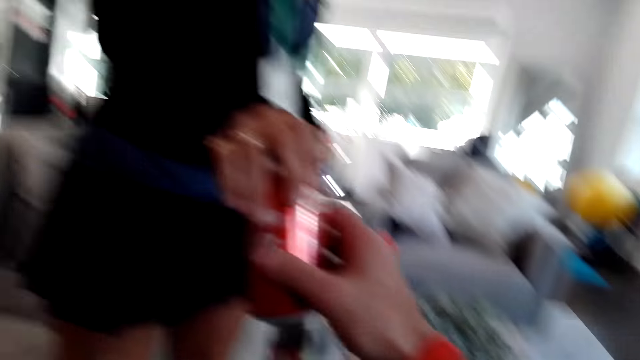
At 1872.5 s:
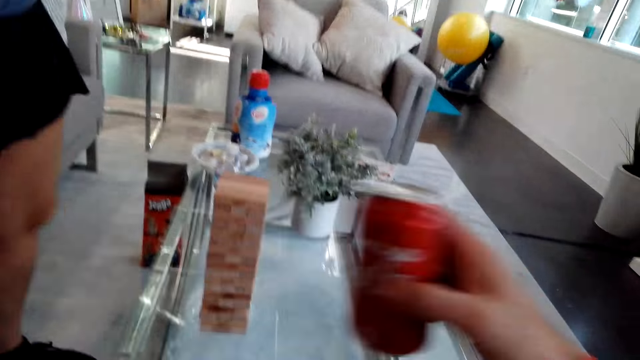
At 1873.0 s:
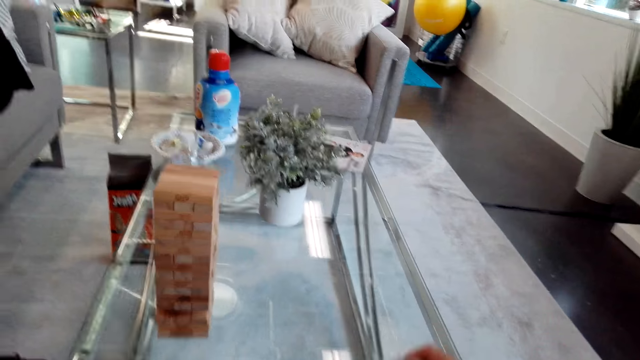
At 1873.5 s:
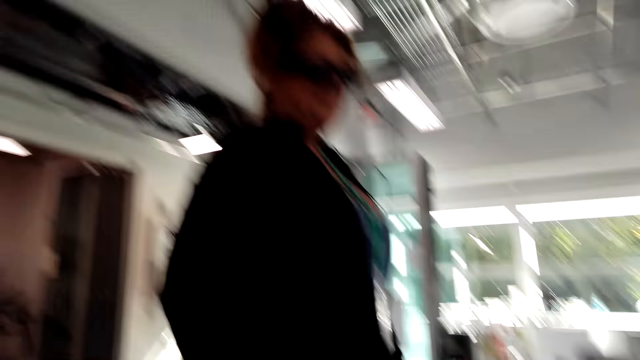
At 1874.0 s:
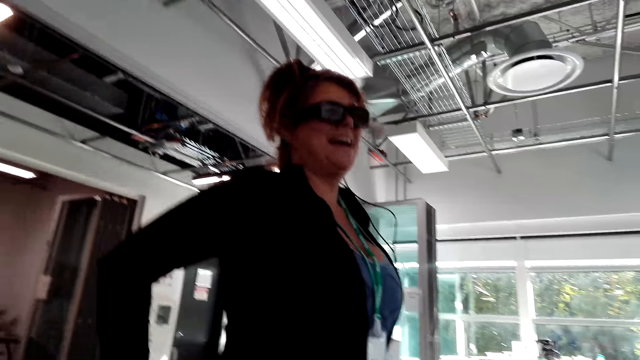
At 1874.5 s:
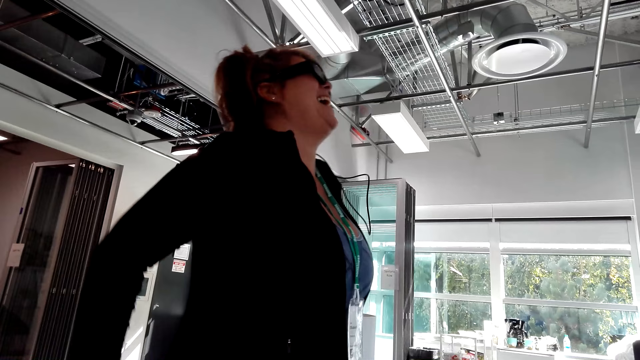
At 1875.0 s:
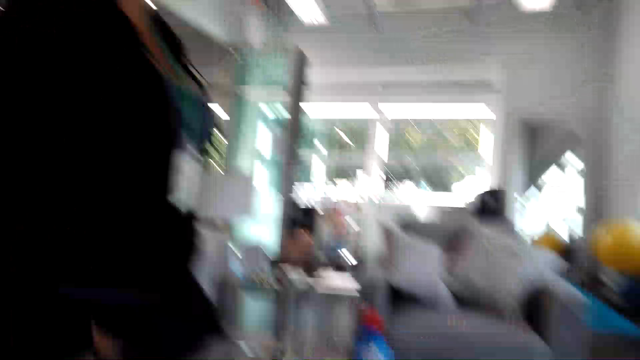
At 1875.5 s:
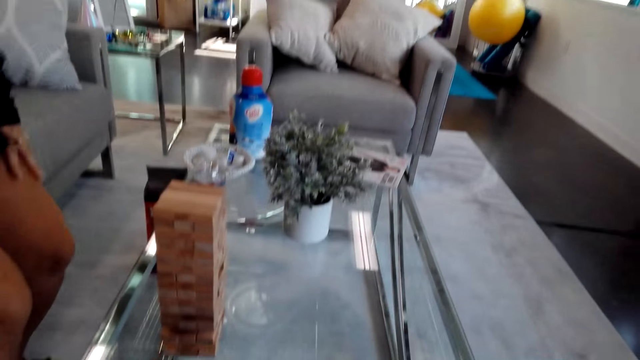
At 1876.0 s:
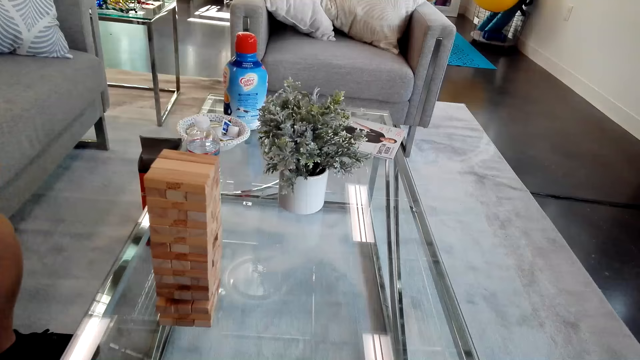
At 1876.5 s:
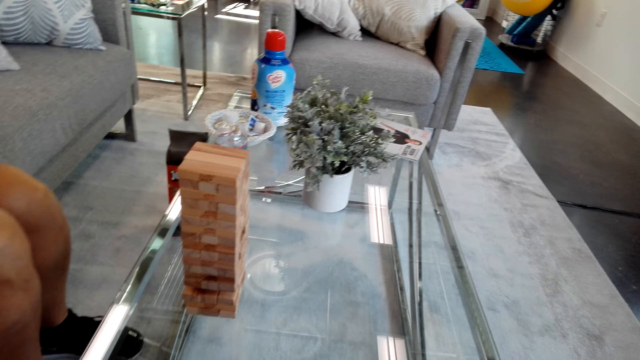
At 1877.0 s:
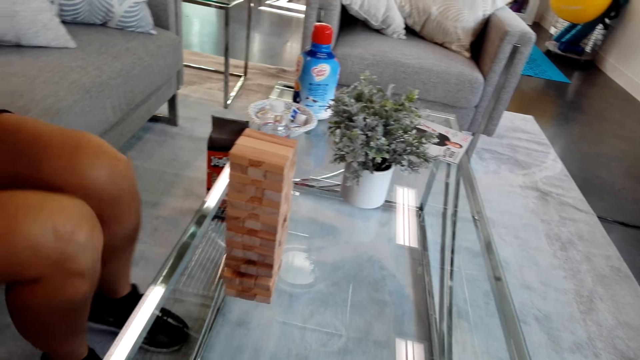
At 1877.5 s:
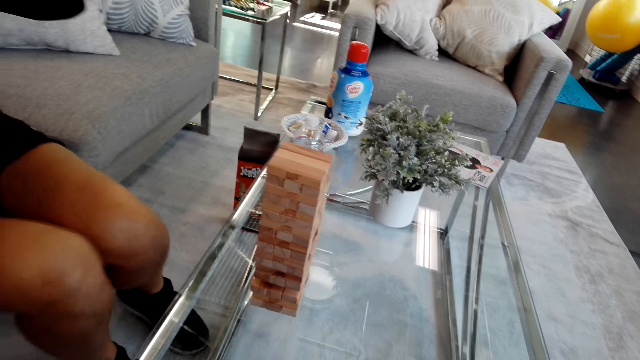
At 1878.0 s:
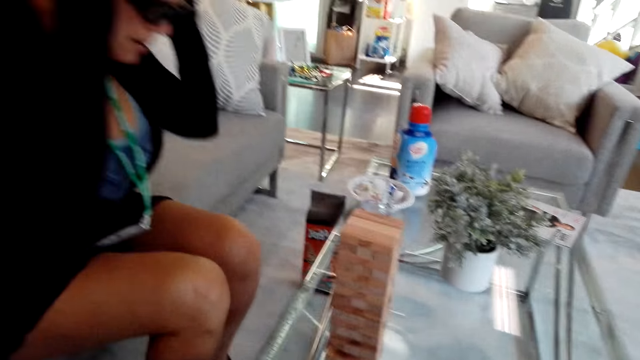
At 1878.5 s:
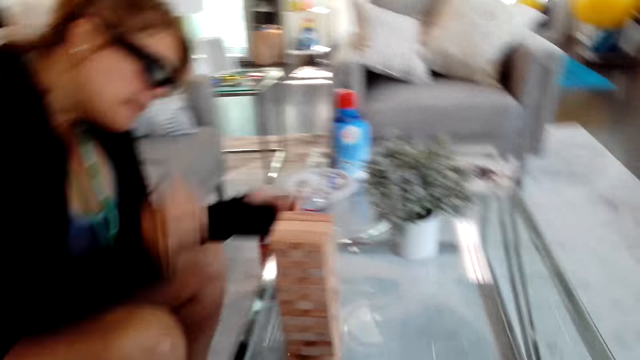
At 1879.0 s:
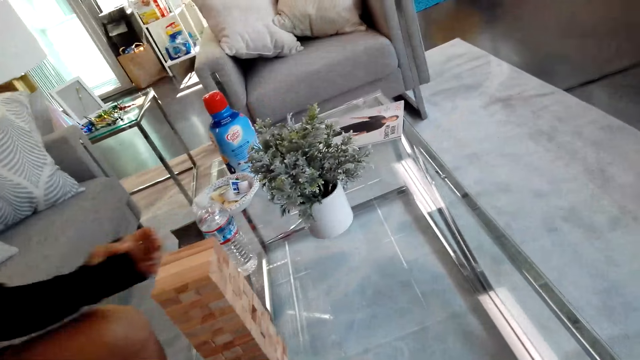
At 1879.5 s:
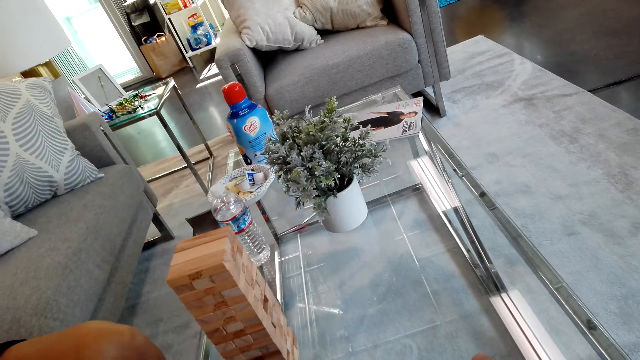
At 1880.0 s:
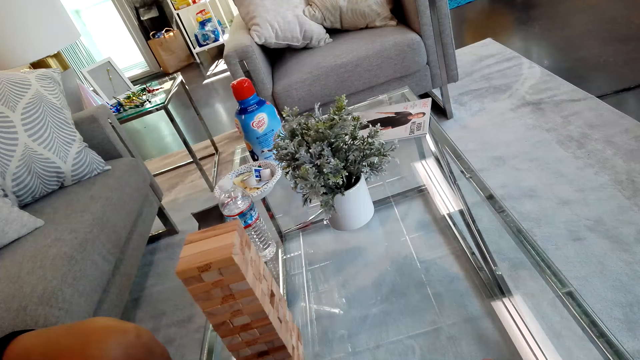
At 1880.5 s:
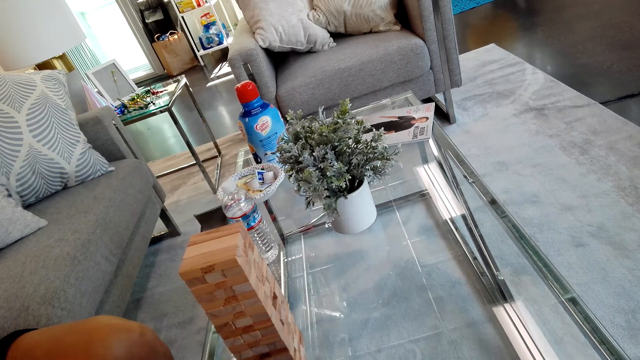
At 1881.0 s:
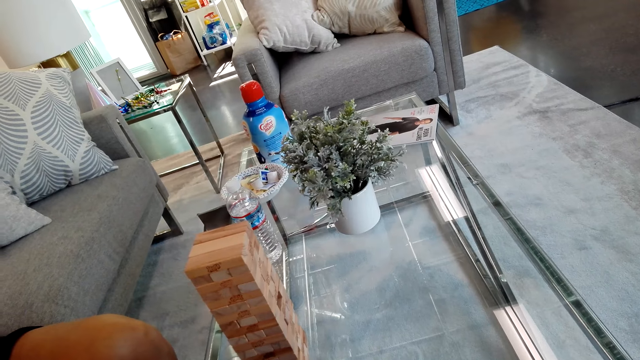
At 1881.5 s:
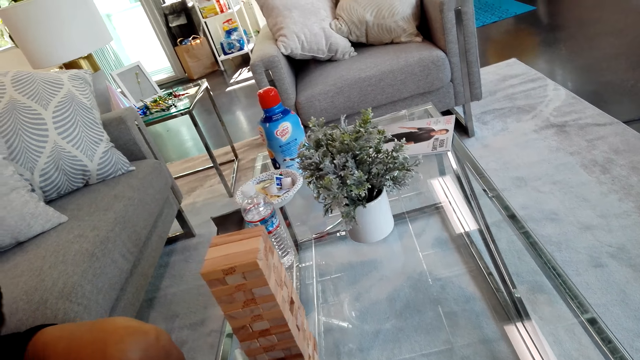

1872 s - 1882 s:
The camera wearer takes the coke can from the girl. The girl sits down. The camera wearer talks to the girl. The girl touches the glasses.

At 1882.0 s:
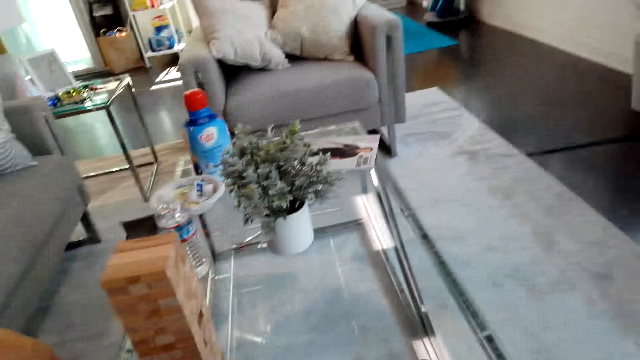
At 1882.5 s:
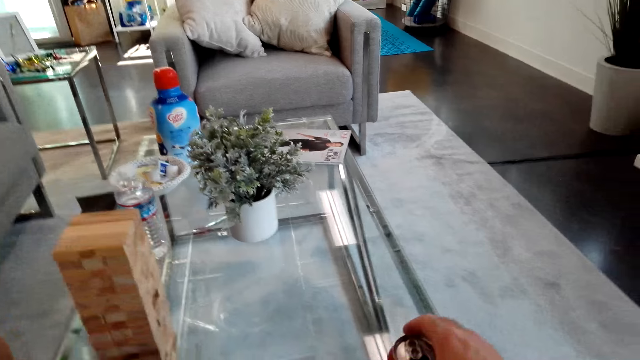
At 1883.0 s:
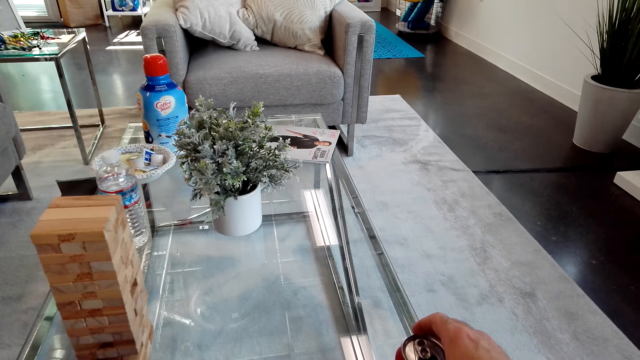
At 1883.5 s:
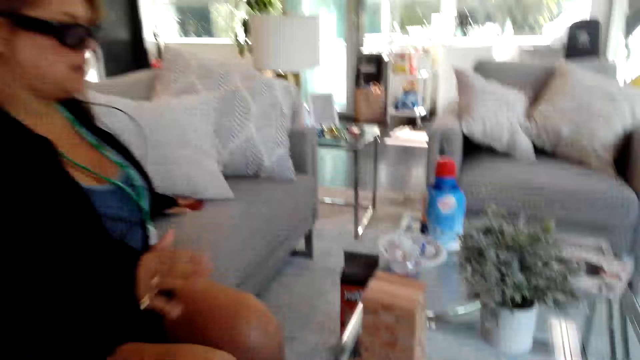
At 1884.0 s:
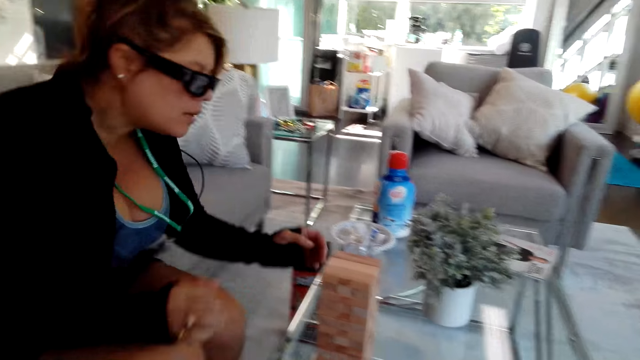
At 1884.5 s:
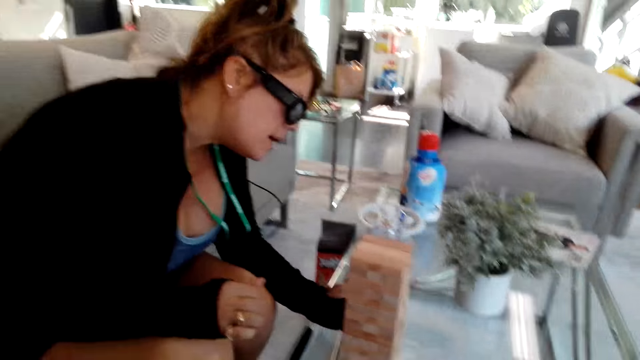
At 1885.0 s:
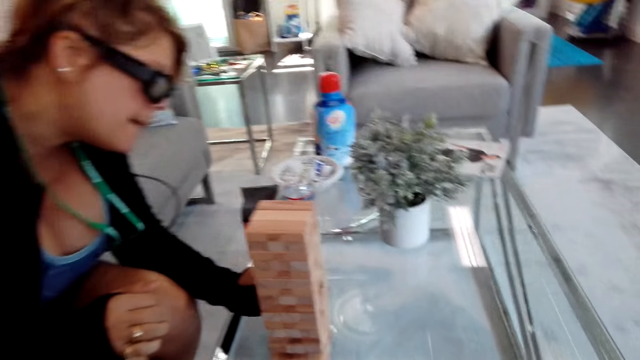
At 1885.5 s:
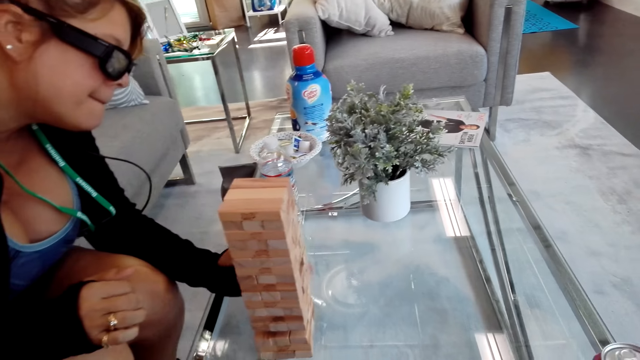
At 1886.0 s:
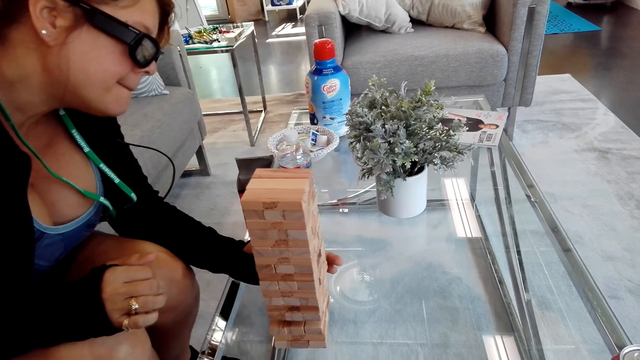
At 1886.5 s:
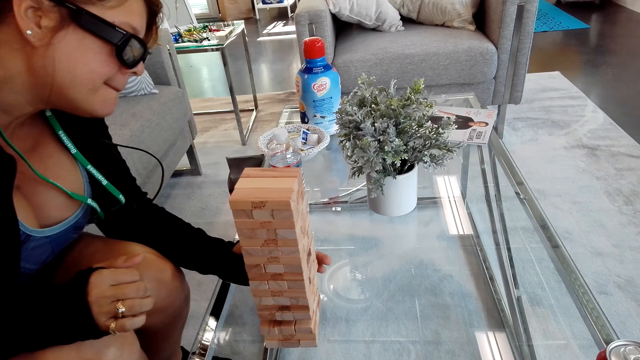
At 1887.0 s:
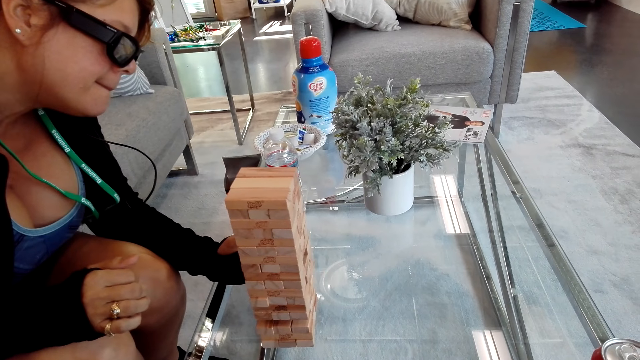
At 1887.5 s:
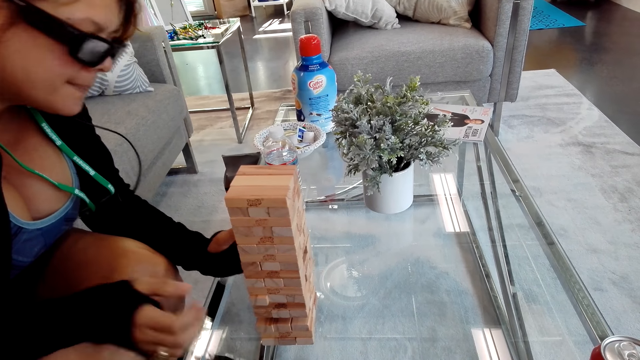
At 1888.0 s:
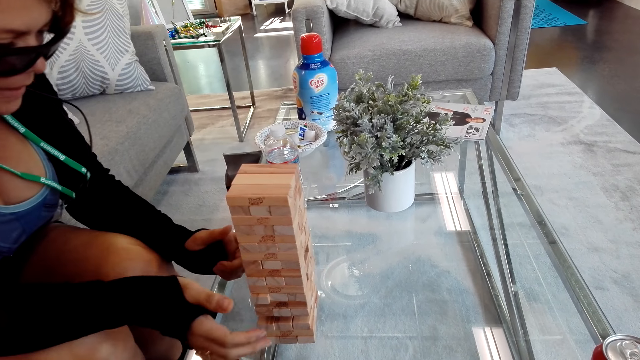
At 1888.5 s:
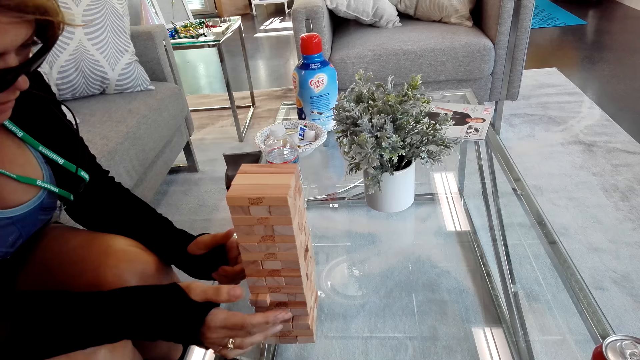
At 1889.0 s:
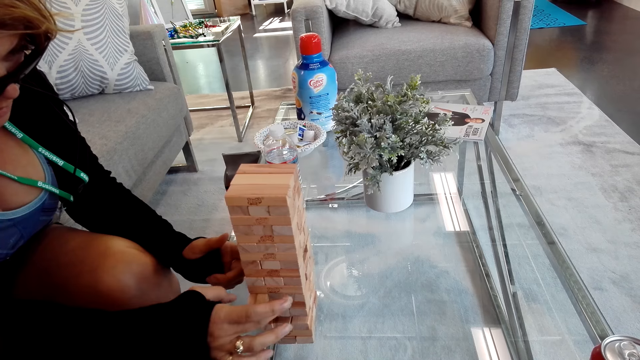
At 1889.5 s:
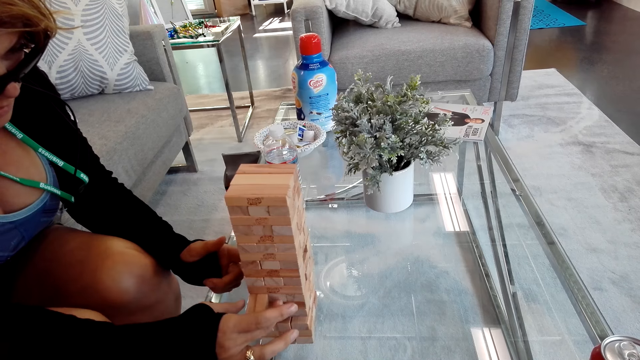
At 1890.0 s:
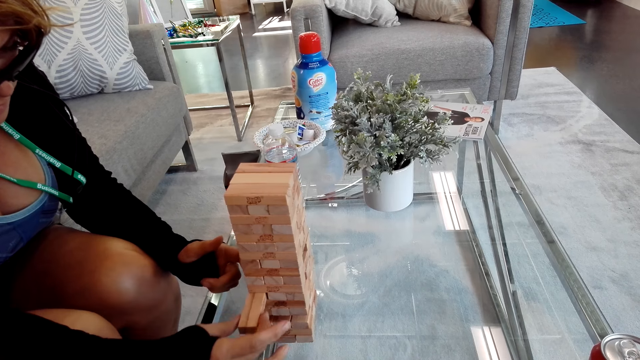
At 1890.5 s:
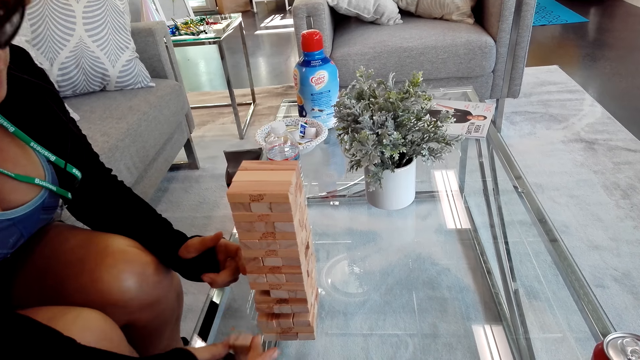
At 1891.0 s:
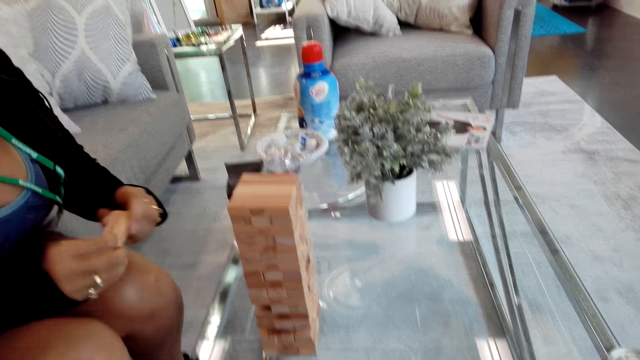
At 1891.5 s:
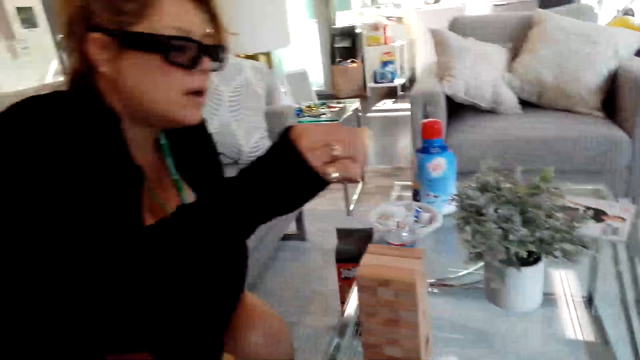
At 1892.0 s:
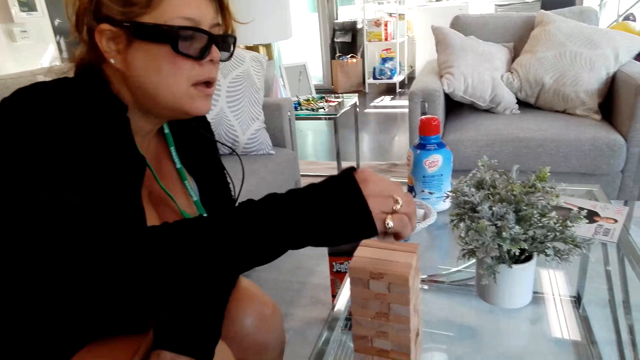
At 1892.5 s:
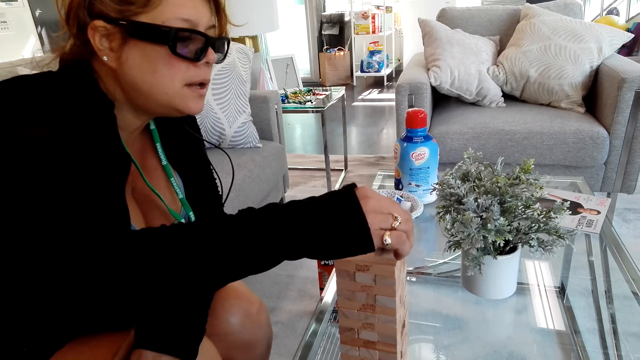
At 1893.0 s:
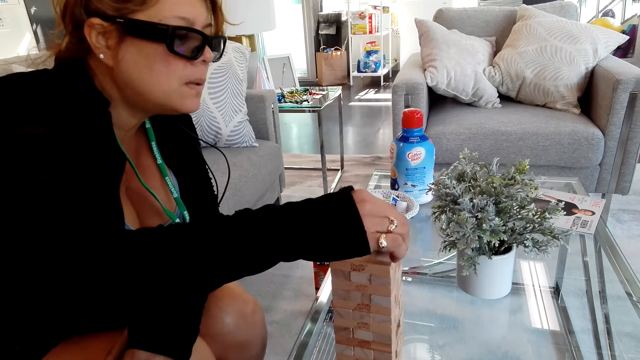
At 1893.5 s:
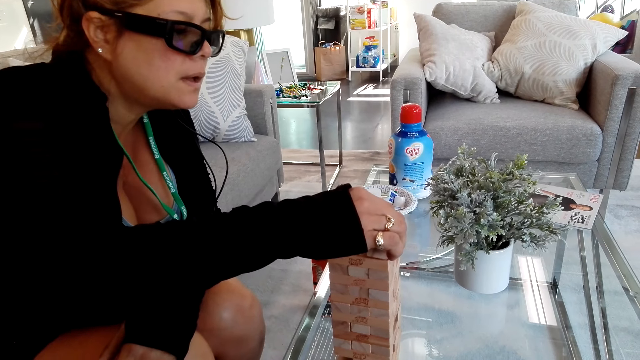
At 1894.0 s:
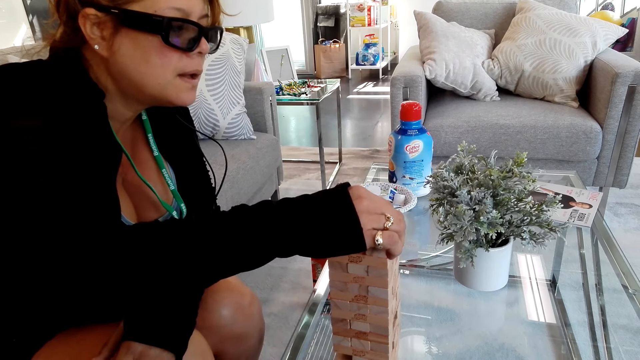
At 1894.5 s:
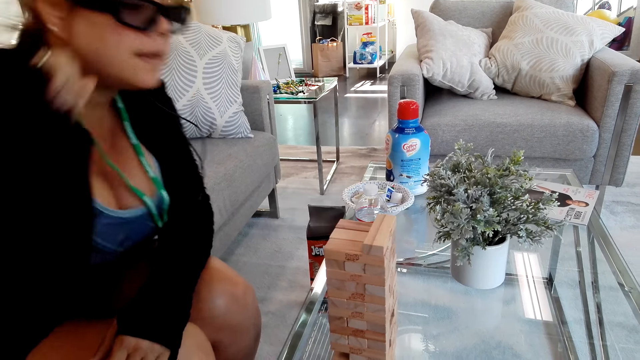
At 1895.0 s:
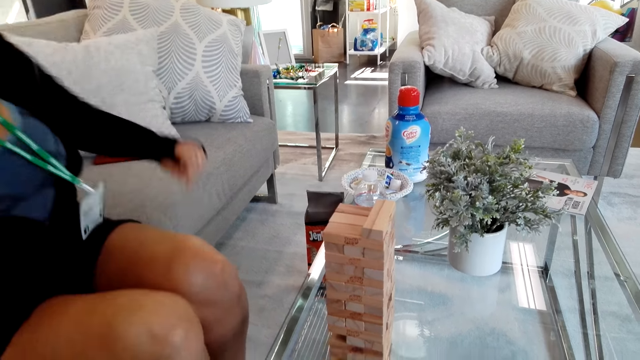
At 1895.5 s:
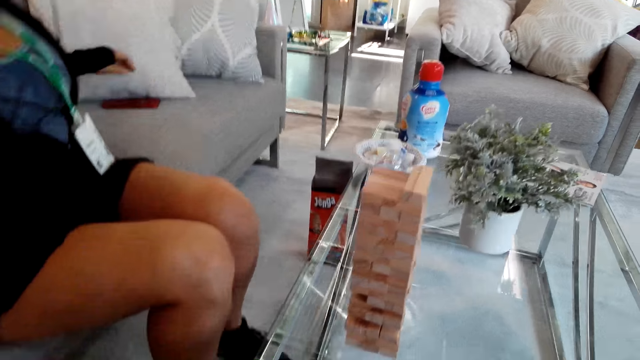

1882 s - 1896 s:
The camera wearer talks to the girl. The girl plays the tumbling tower. The girl plays the jenga game.
